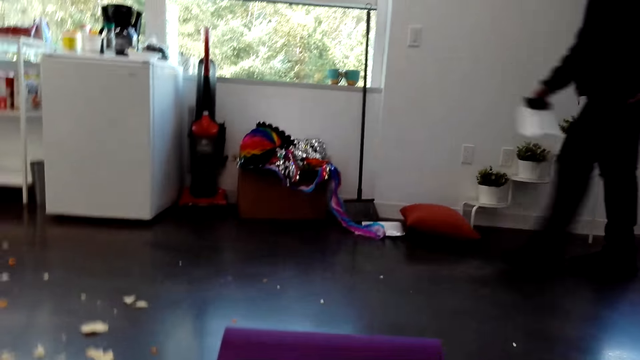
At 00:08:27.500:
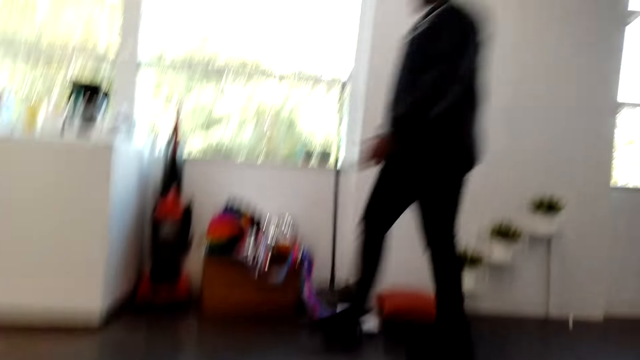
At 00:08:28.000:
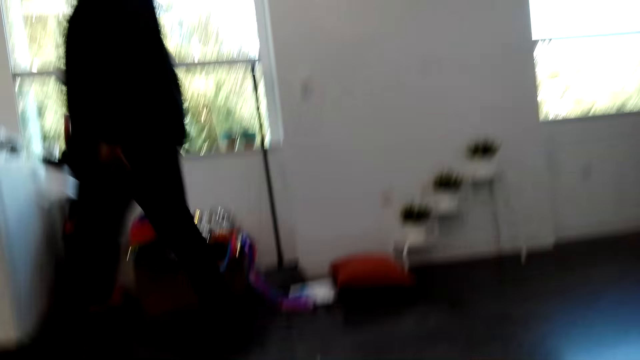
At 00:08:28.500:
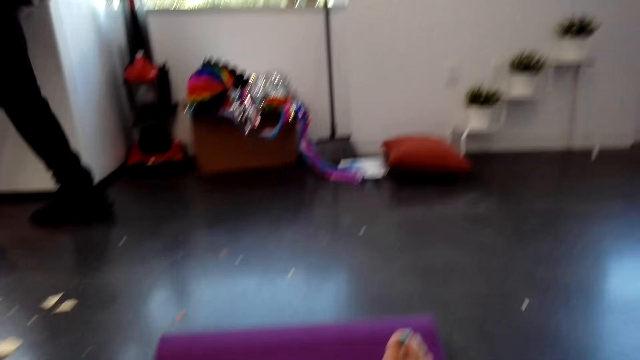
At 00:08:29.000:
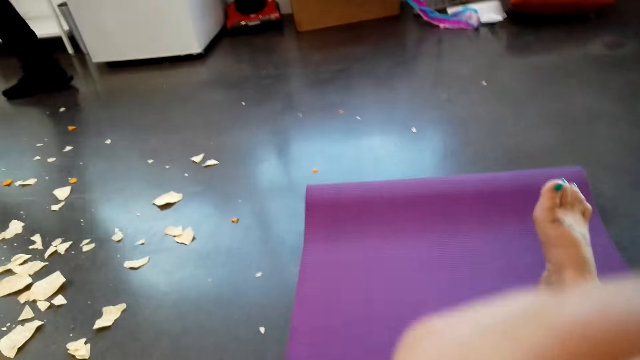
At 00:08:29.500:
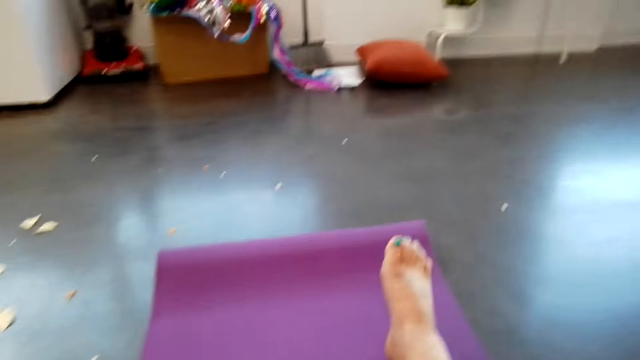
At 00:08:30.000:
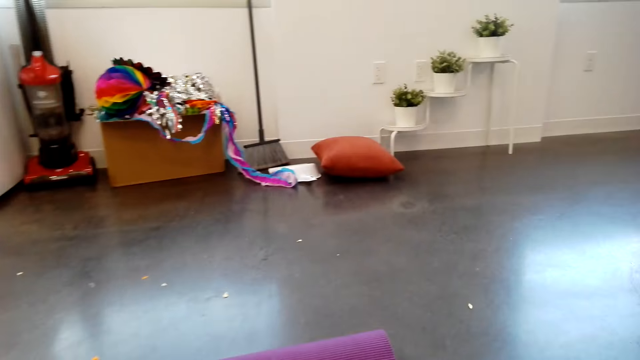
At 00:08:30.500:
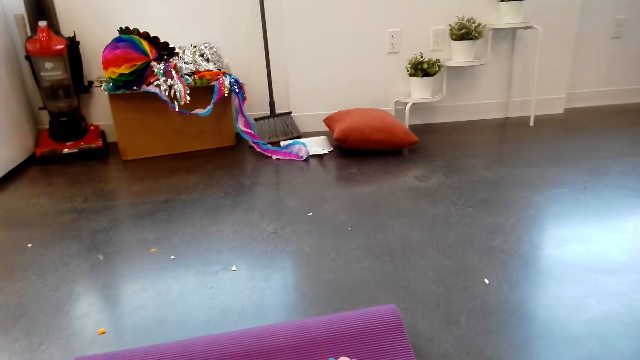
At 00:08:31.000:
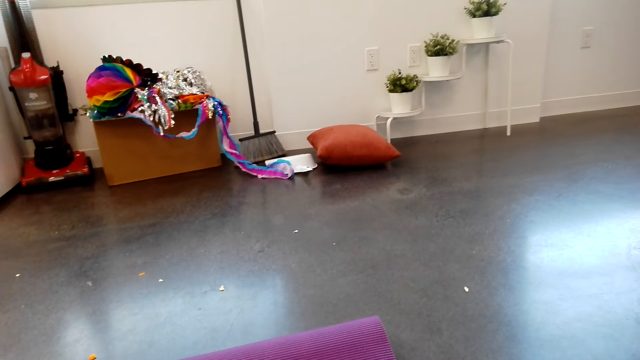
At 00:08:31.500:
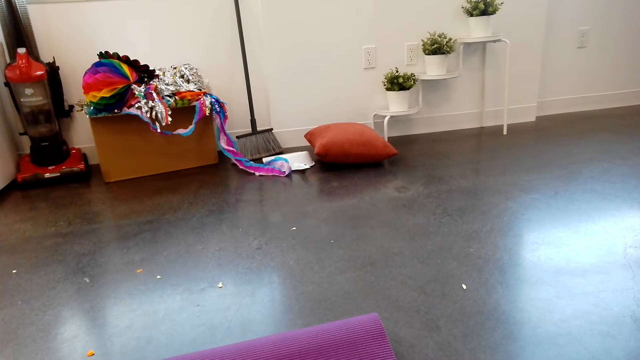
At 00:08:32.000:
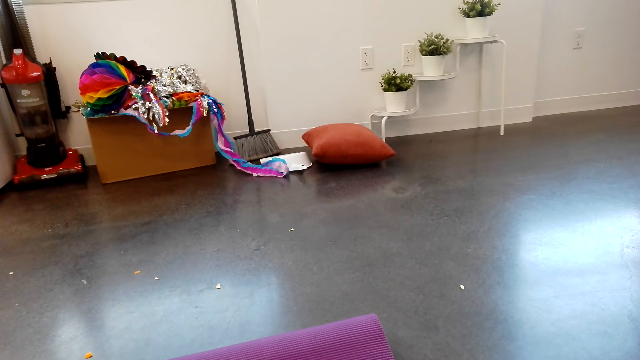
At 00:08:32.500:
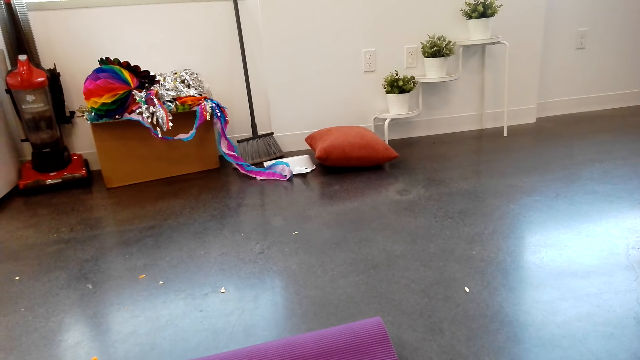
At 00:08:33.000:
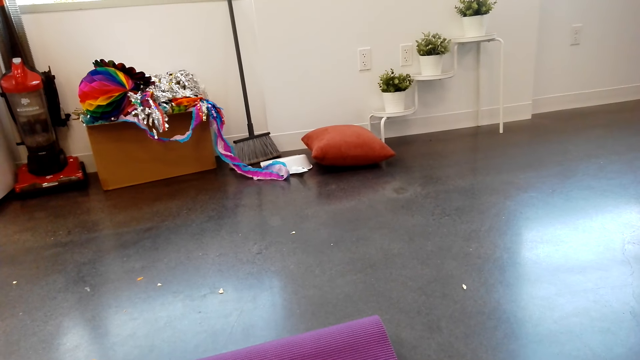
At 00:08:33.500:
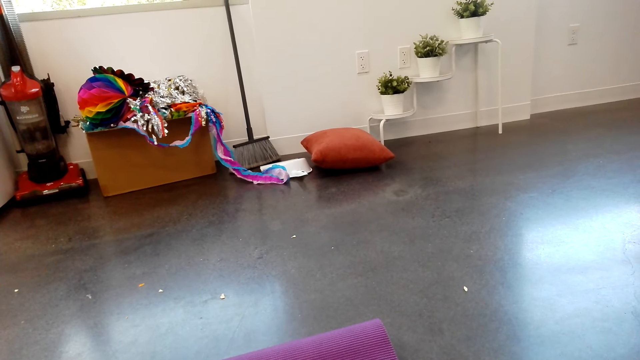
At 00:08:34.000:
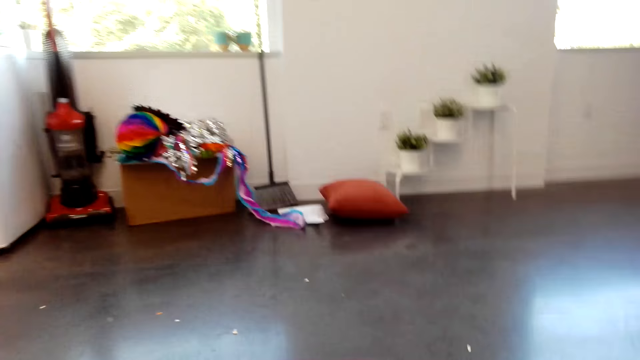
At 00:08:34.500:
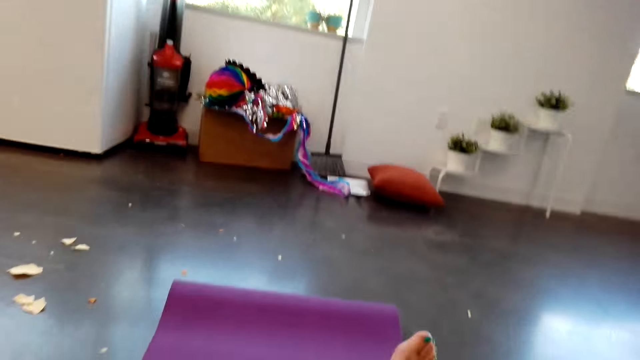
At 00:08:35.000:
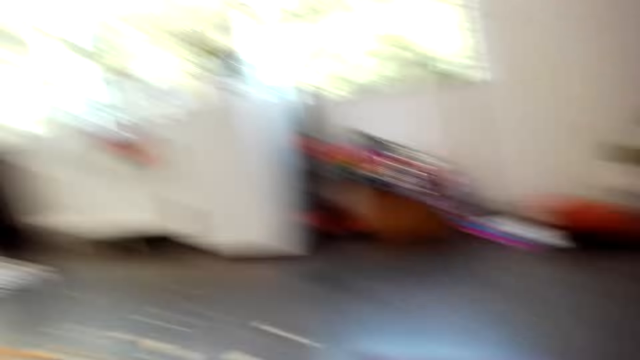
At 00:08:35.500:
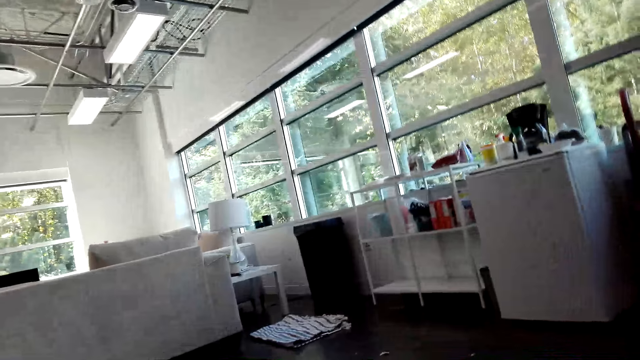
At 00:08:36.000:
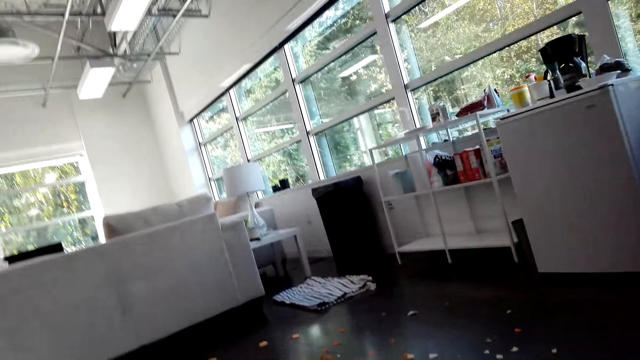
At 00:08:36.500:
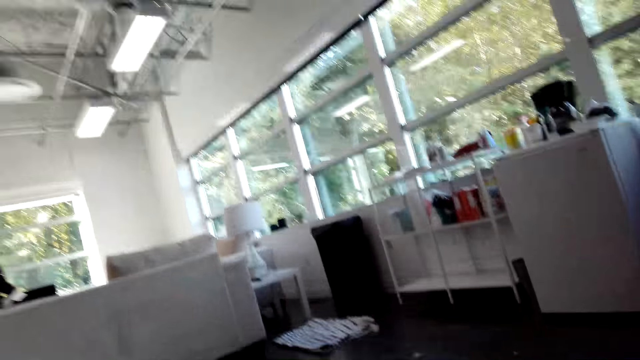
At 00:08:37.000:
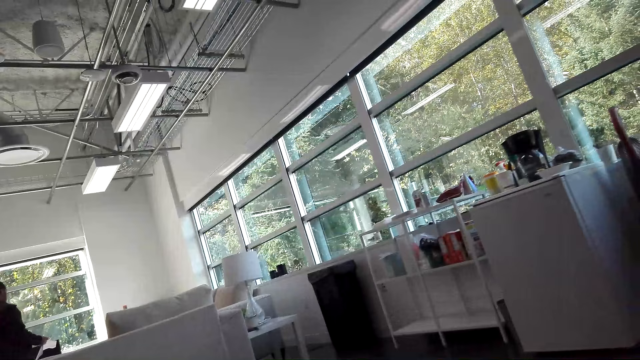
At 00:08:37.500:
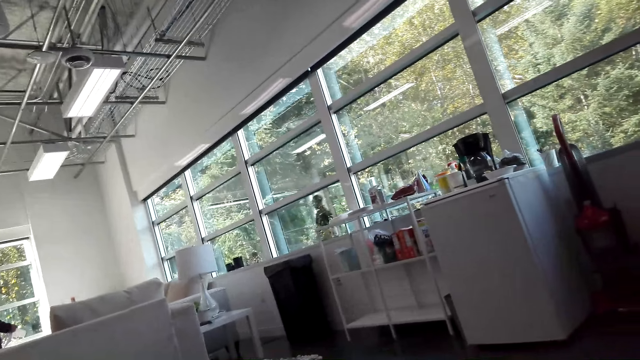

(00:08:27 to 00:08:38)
A man walks past the camera wearer. The camera wearer touches herself. She looks around the apartment. She looks around.

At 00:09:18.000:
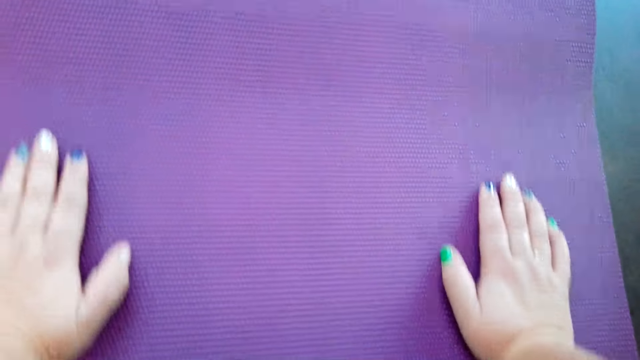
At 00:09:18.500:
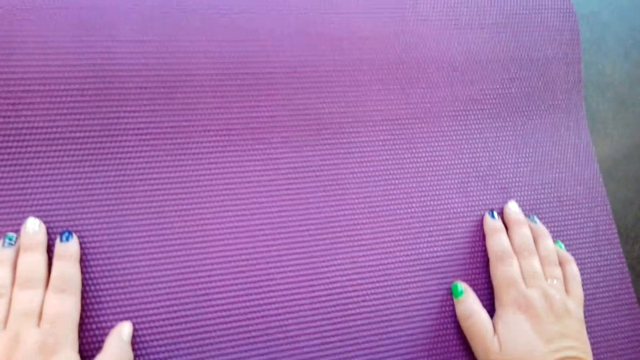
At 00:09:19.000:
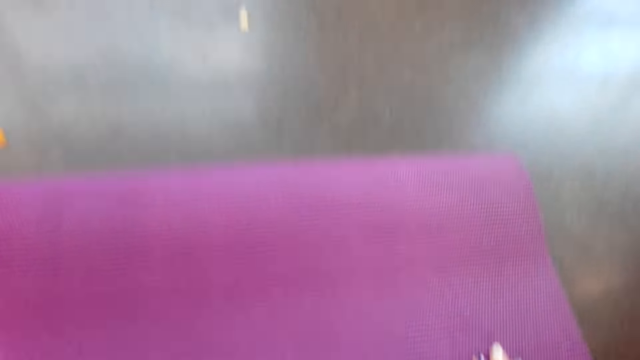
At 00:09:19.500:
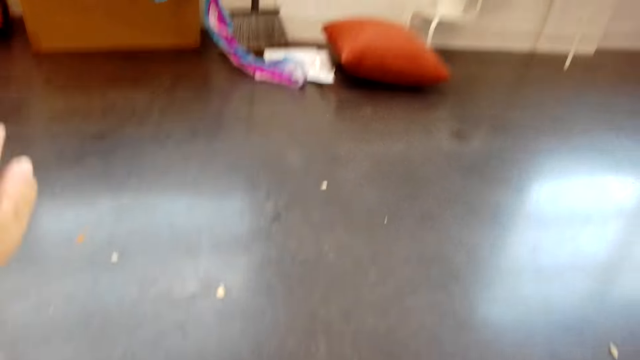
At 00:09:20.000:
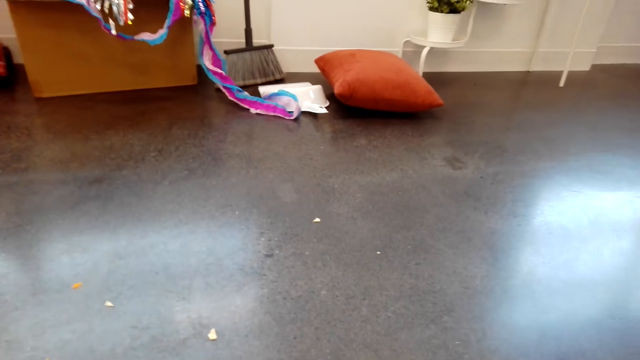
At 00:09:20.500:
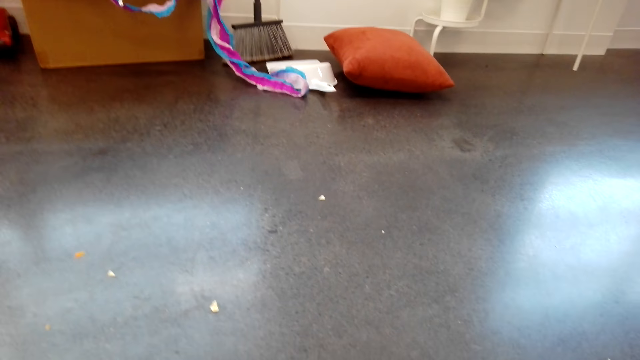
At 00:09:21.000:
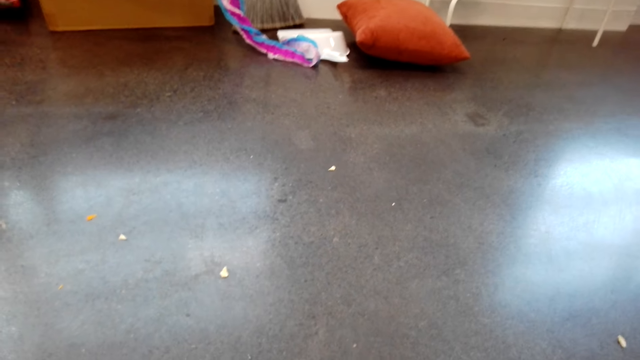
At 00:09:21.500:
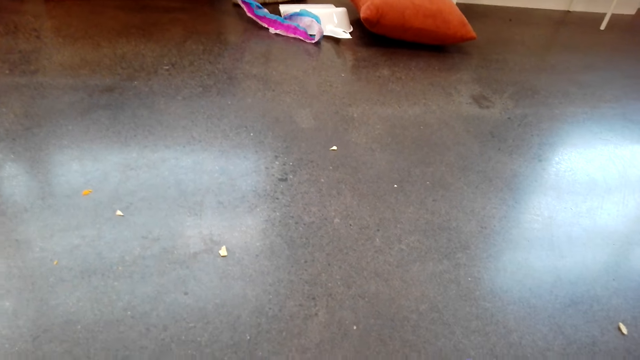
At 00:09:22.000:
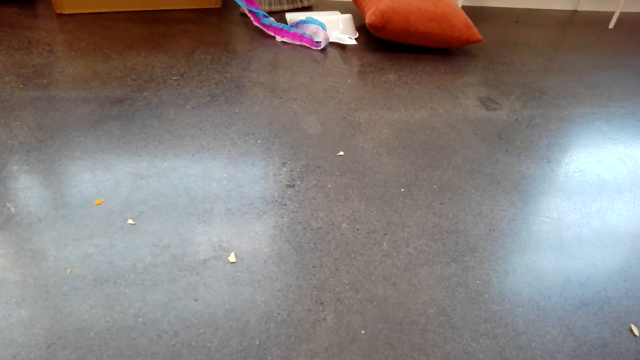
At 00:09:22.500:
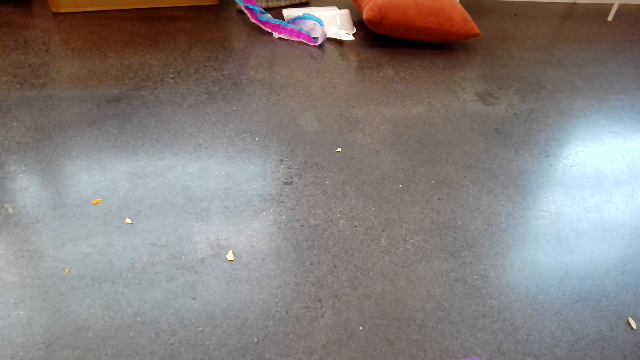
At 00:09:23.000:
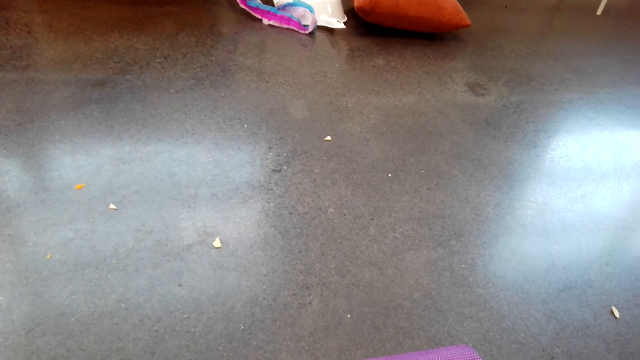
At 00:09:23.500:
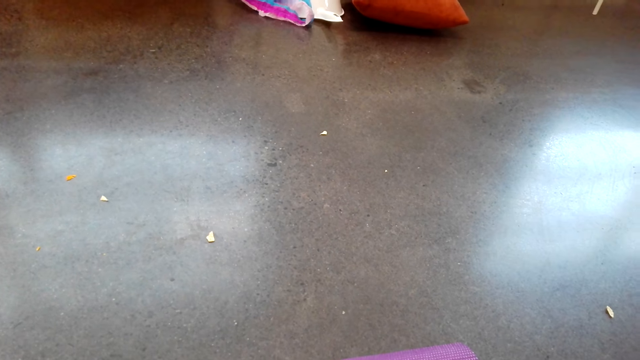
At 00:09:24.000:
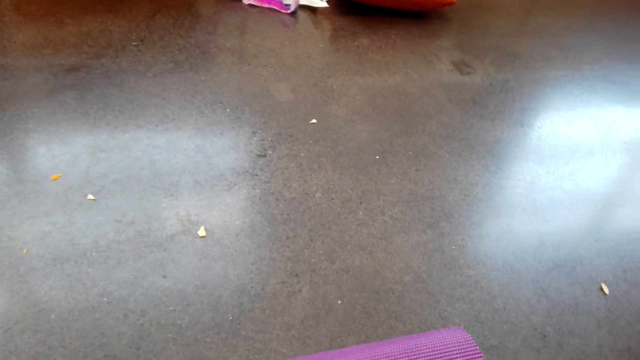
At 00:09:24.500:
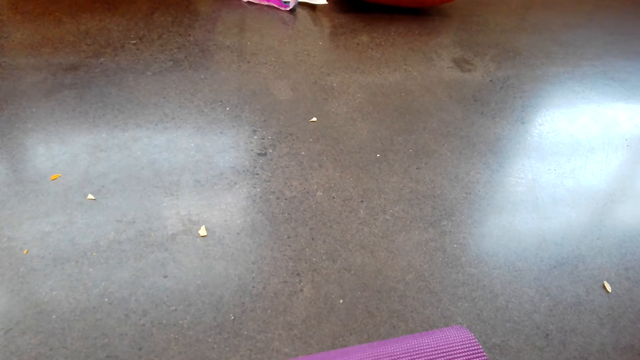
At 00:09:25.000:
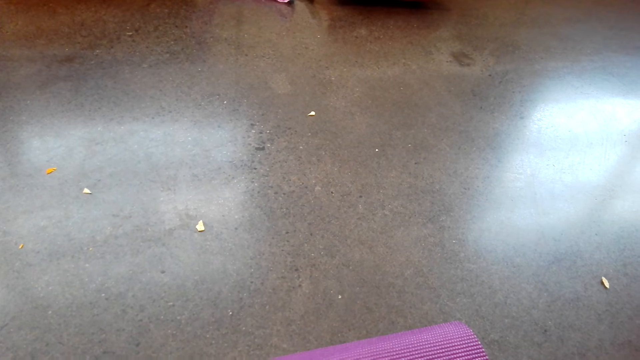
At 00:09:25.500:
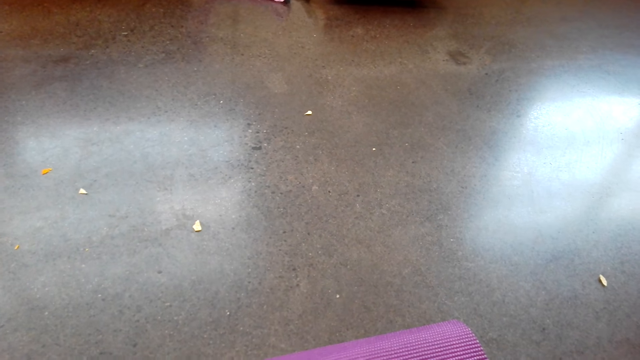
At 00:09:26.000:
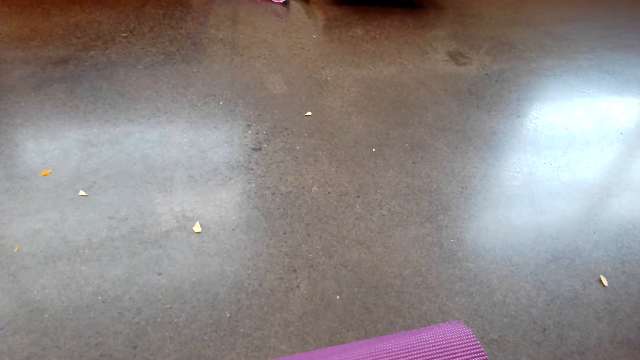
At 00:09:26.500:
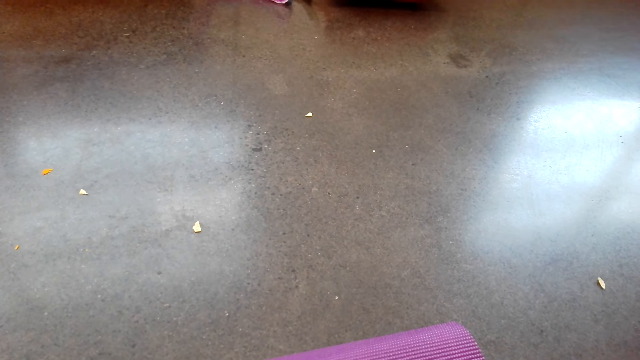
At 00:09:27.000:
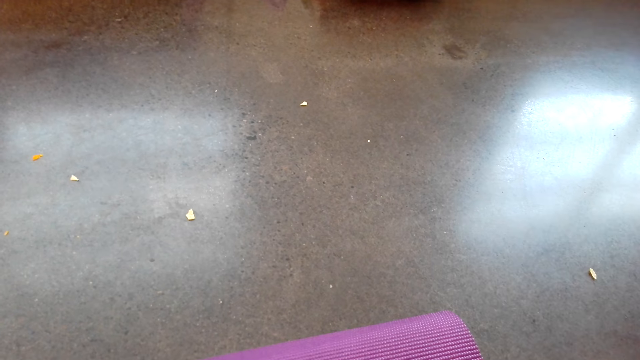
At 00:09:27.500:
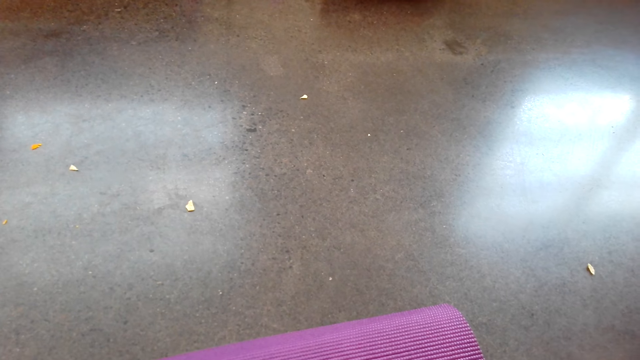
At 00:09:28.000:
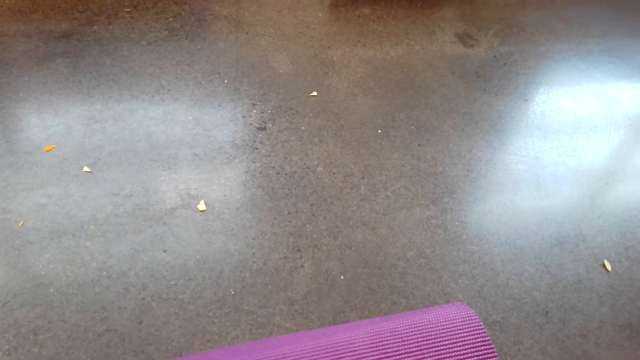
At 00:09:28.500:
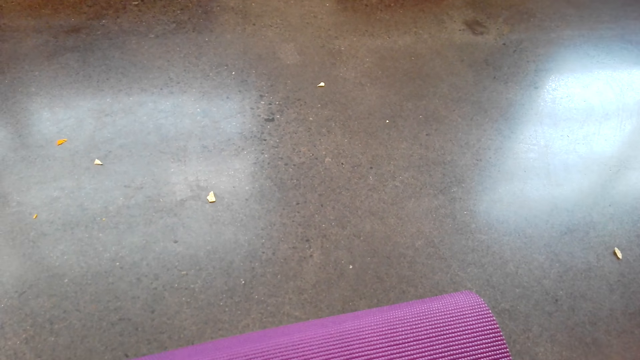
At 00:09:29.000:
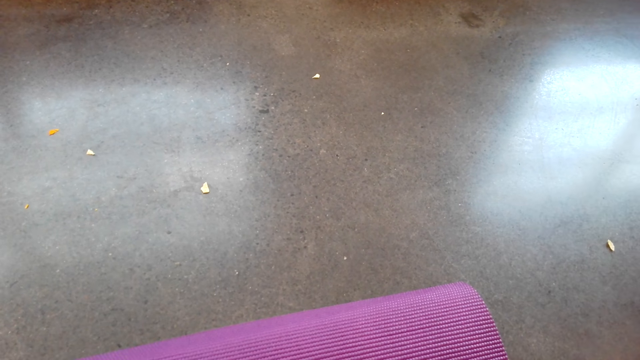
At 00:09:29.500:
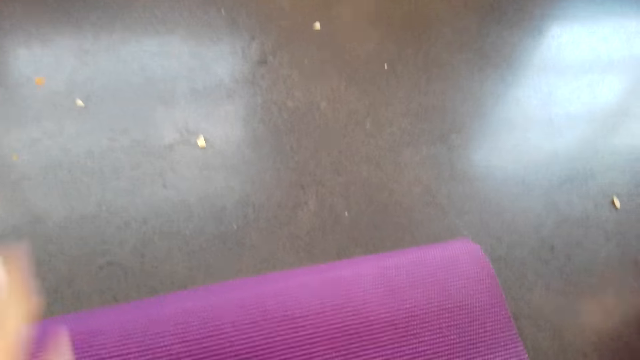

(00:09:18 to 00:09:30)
The camera wearer lifts her left arm.
